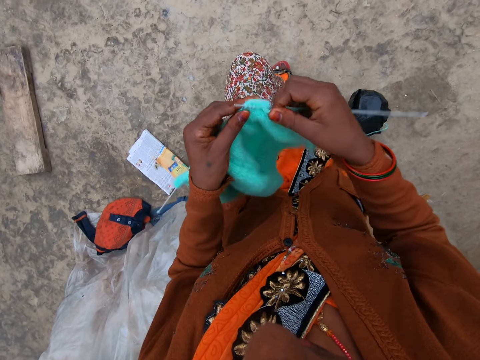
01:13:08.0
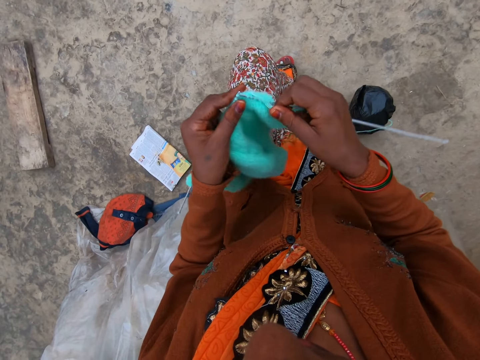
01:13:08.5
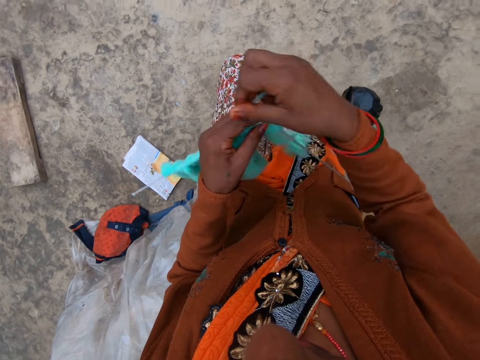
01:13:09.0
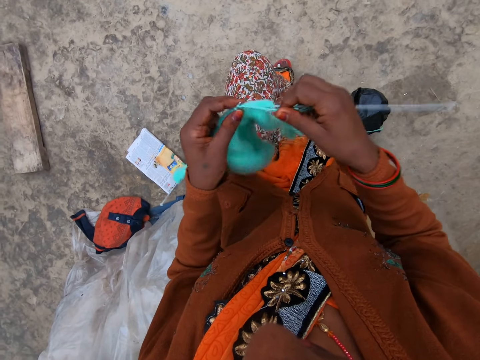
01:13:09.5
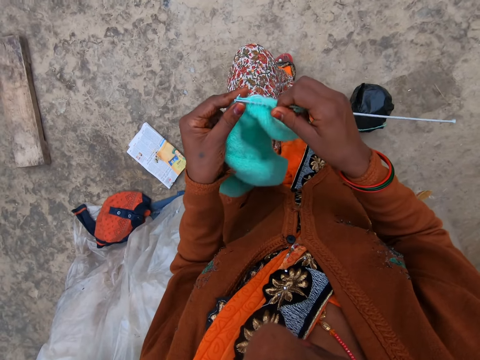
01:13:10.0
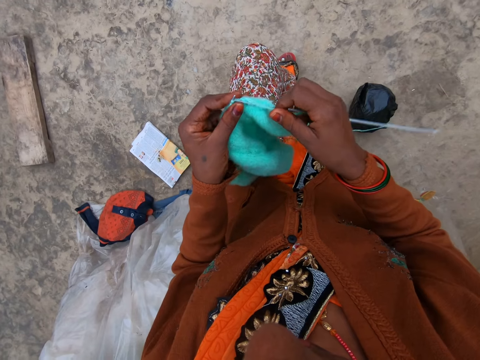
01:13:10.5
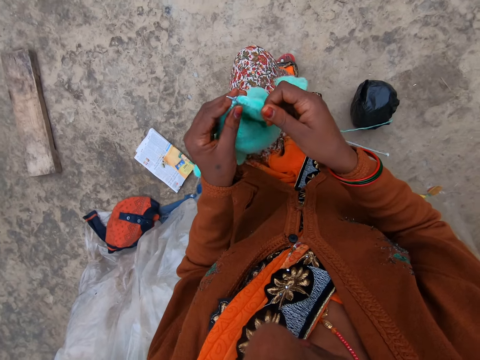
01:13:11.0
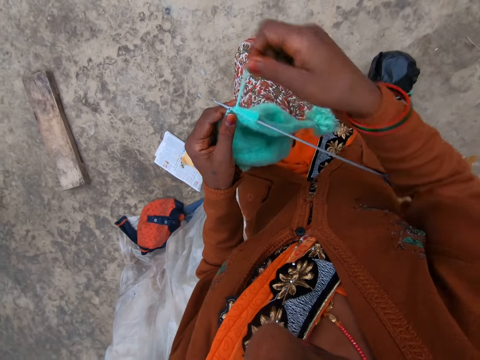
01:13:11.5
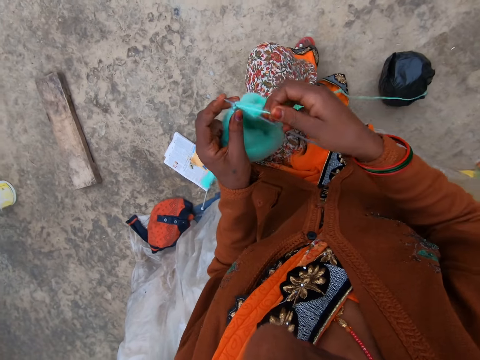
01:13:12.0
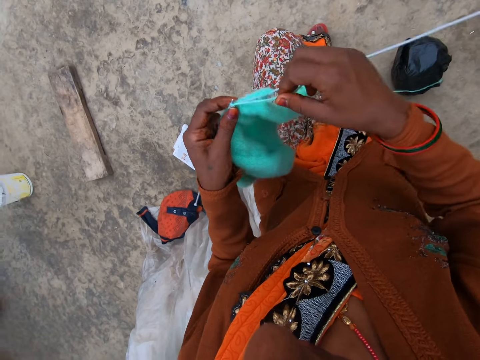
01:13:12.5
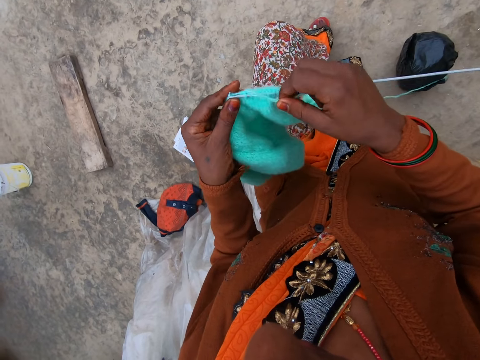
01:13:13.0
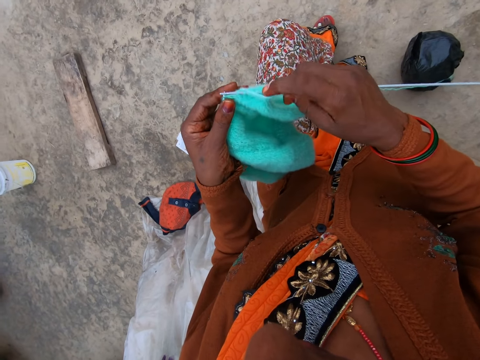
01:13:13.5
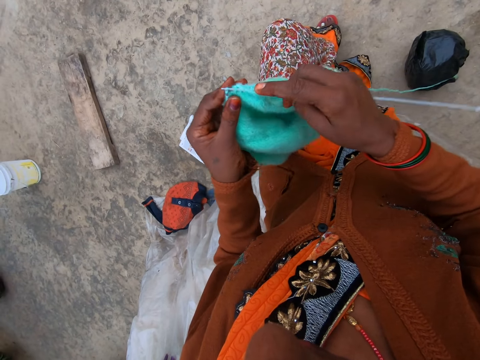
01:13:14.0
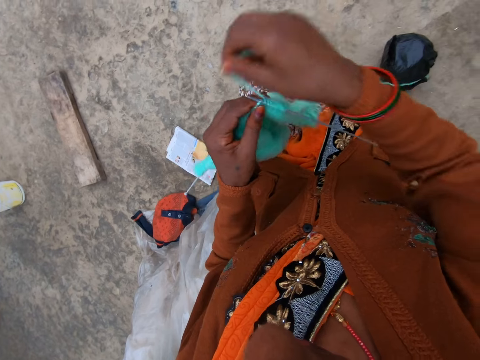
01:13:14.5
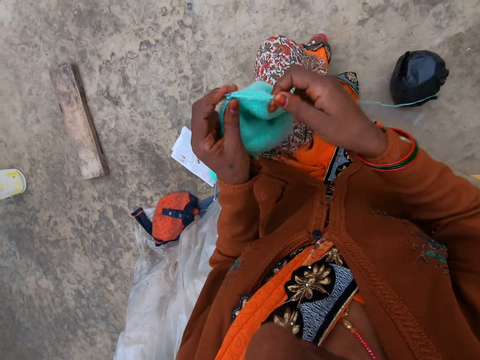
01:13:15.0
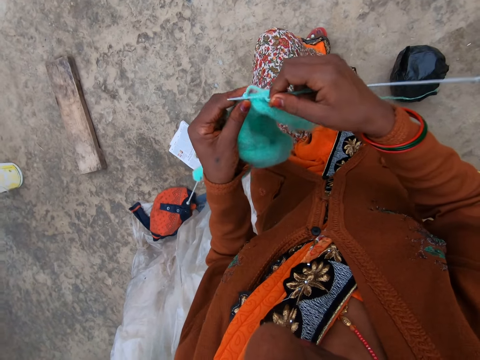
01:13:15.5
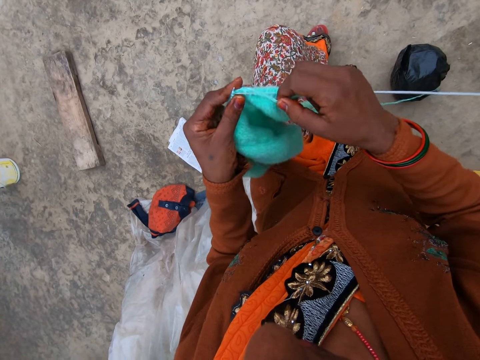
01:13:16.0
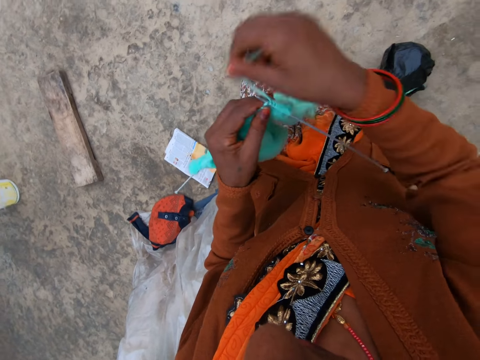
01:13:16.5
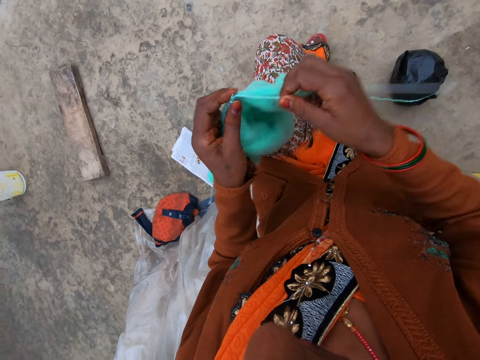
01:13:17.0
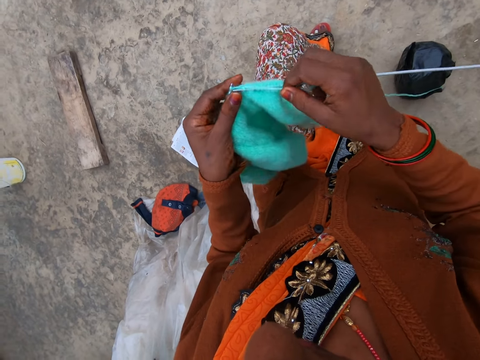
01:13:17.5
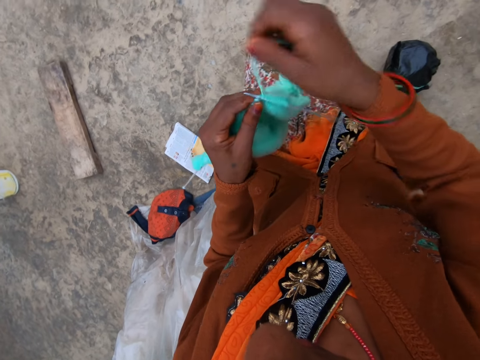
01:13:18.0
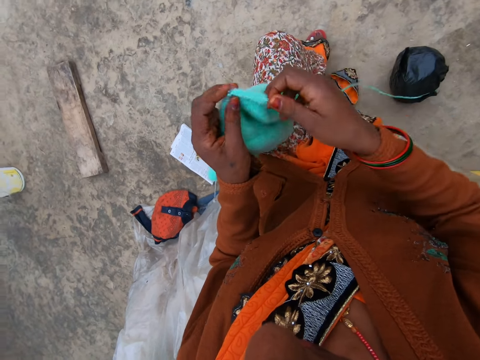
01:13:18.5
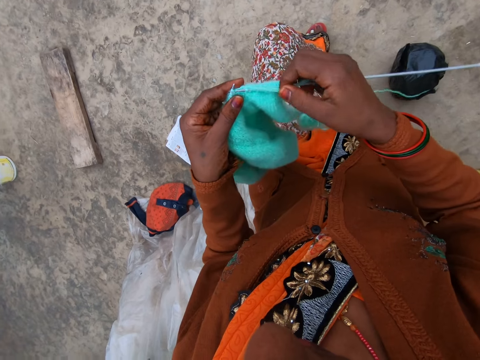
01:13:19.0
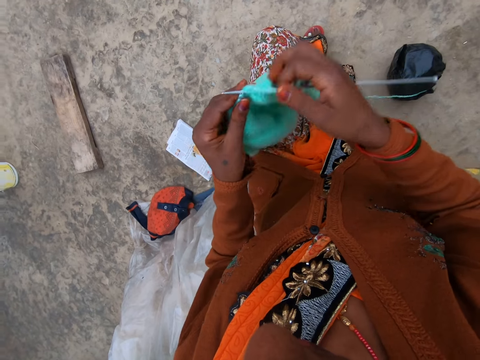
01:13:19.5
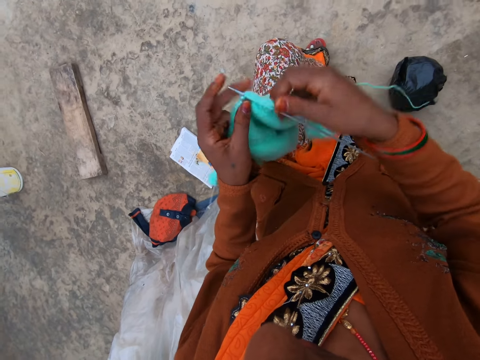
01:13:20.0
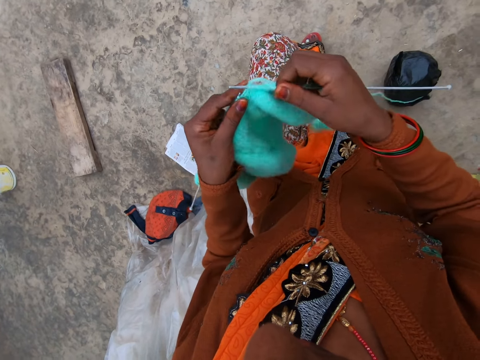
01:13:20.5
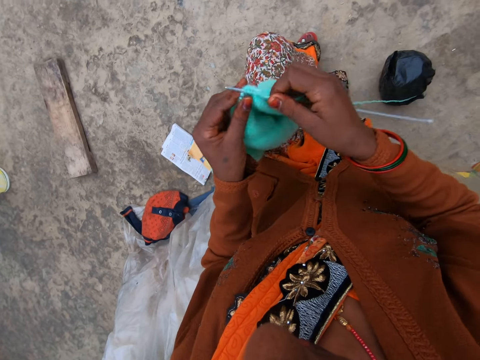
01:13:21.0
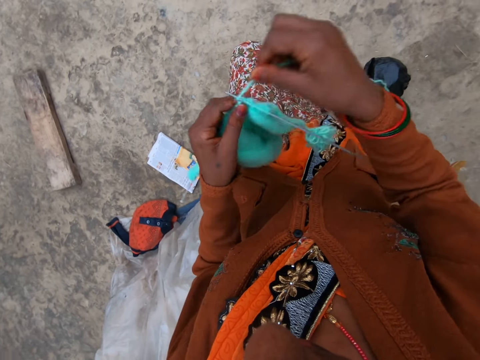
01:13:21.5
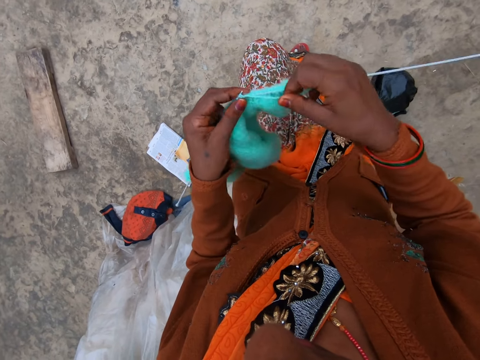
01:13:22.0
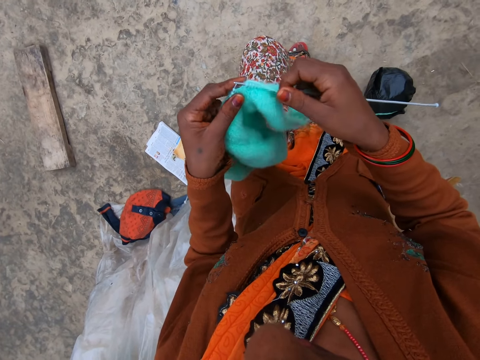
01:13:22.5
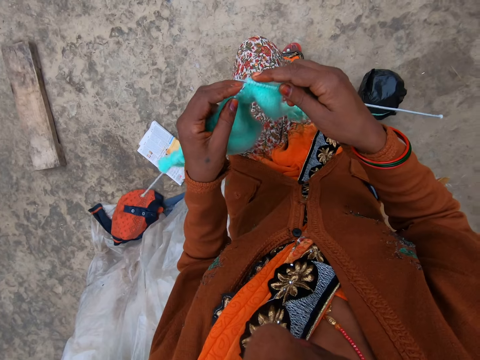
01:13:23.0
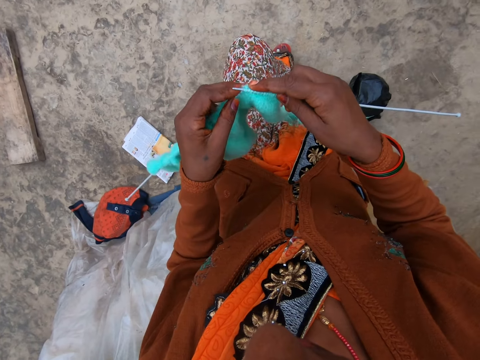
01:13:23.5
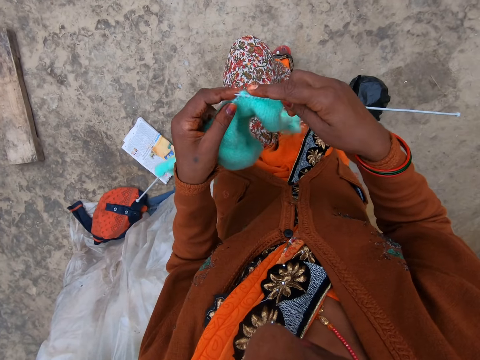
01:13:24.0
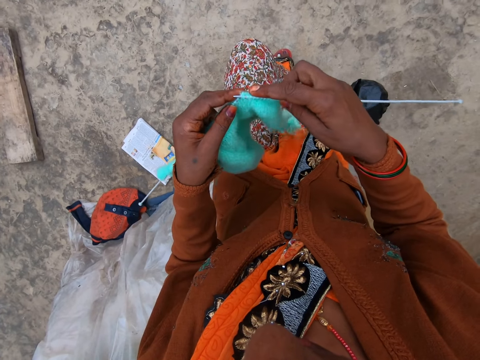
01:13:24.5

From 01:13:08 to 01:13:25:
The camera wearer knits a piece of fabric with a knitting needle. They coil a knitting thread on the knitting needle. They knit the piece of fabric with the knitting needle. They coil the knitting thread on the knitting needle. They knit the piece of fabric with the knitting needle. They coil the knitting thread on the knitting needle. They knit the piece of fabric with the knitting needle. They coil the knitting thread on the knitting needle. They knit the piece of fabric with the knitting needle. They coil the knitting thread on the knitting needle. They coil the knitting thread on the knitting needle again. They knit the piece of fabric with the knitting needle. They coil the knitting thread on the knitting needle. They knit the piece of fabric with the knitting needle.

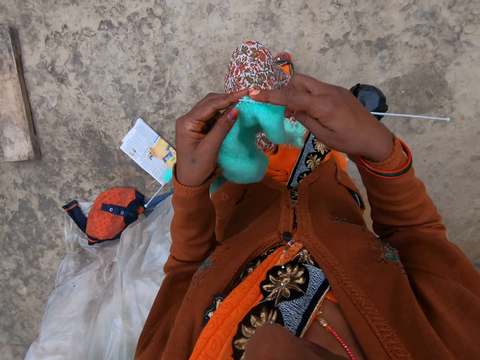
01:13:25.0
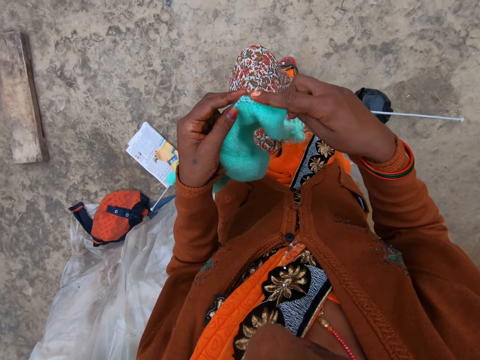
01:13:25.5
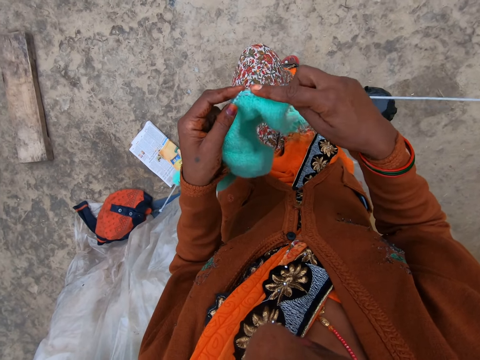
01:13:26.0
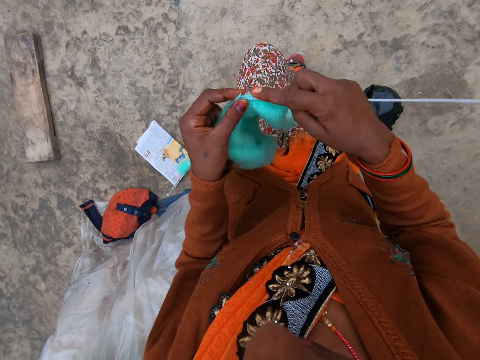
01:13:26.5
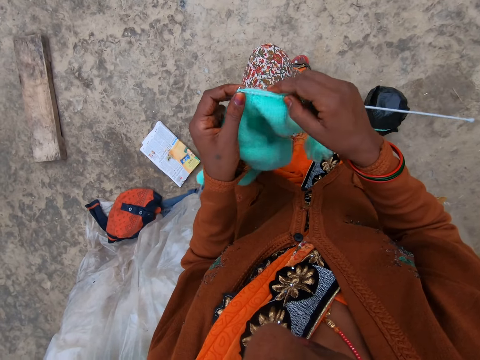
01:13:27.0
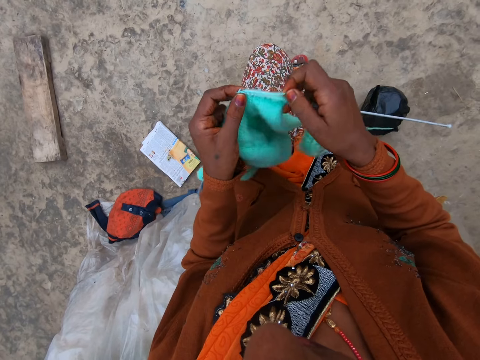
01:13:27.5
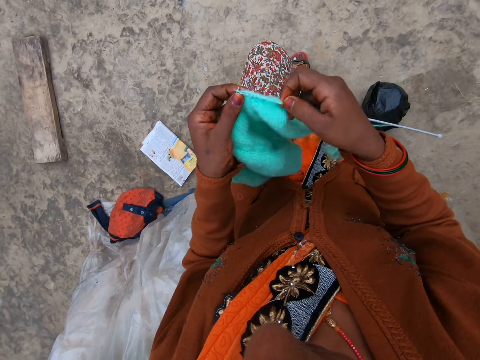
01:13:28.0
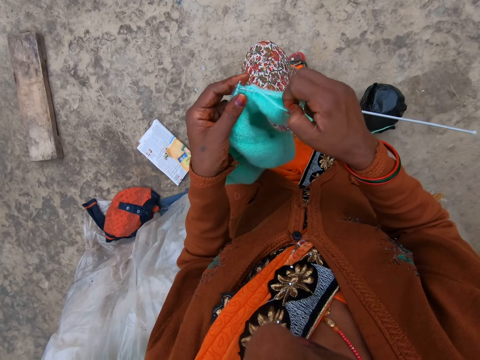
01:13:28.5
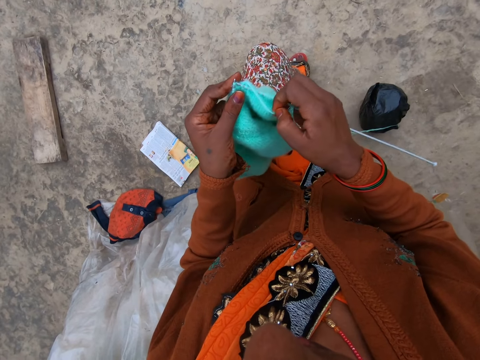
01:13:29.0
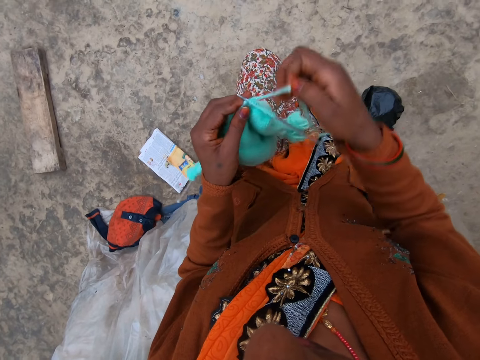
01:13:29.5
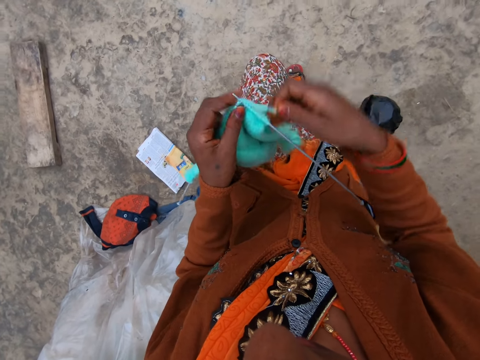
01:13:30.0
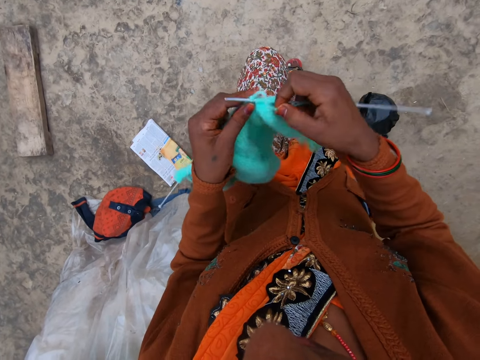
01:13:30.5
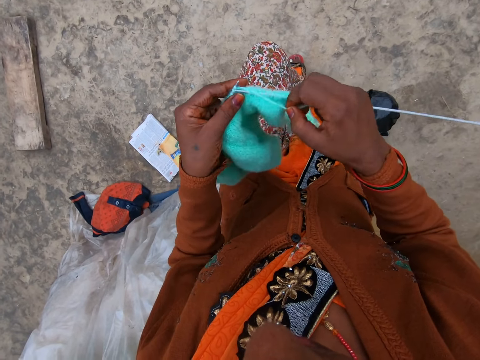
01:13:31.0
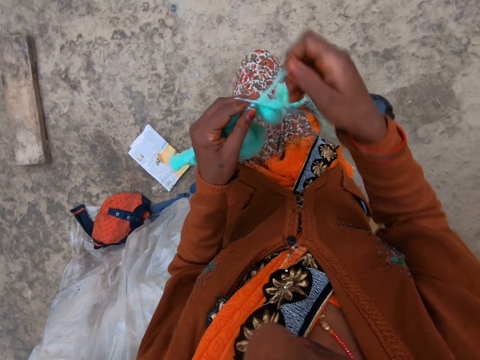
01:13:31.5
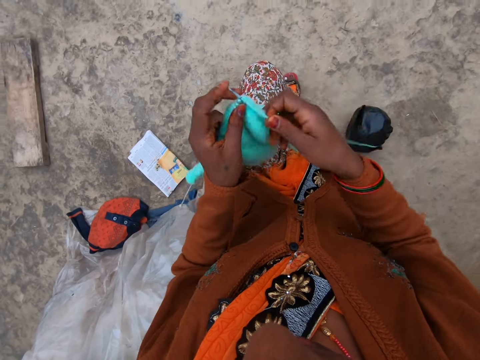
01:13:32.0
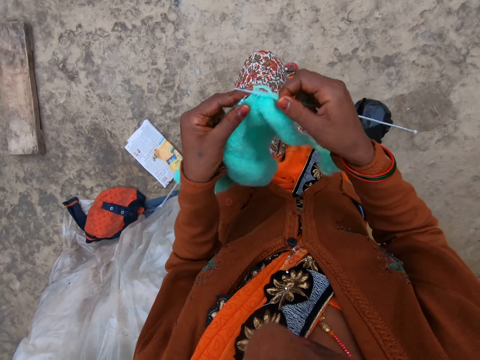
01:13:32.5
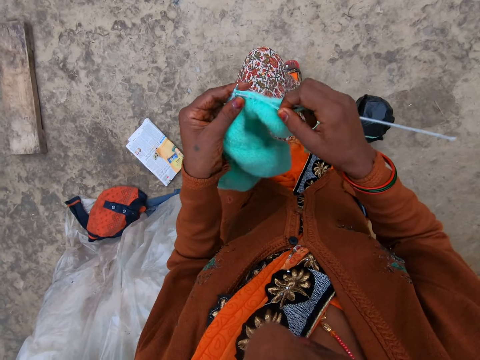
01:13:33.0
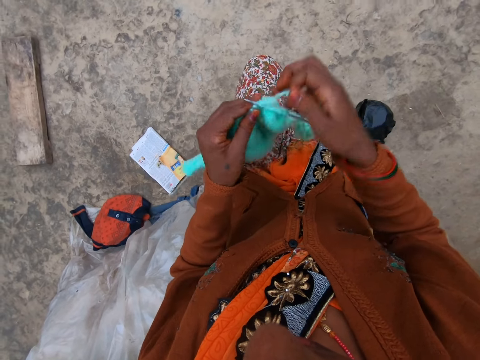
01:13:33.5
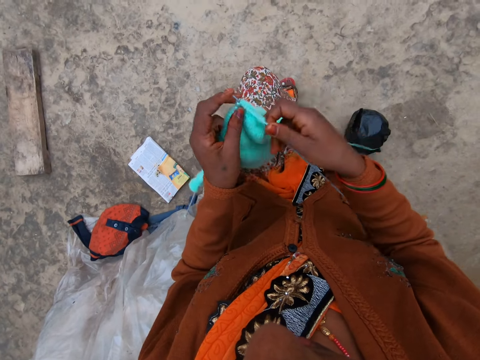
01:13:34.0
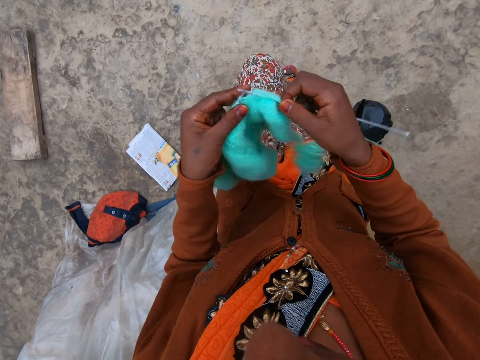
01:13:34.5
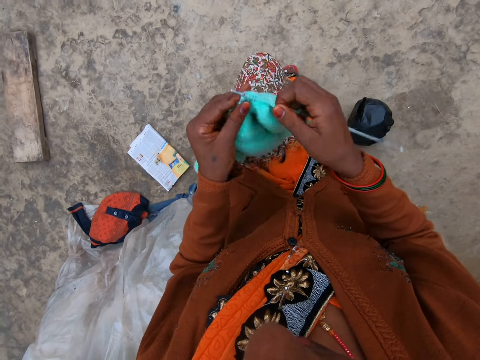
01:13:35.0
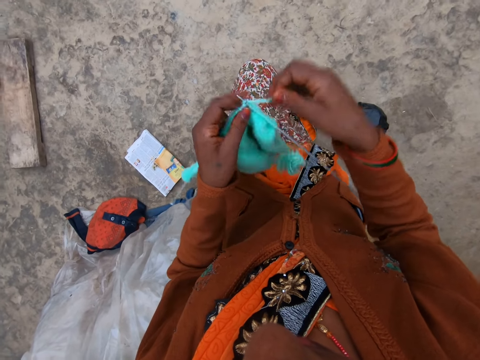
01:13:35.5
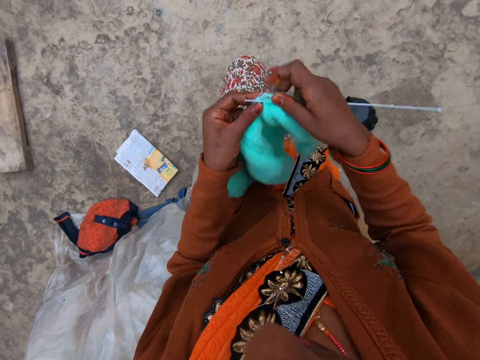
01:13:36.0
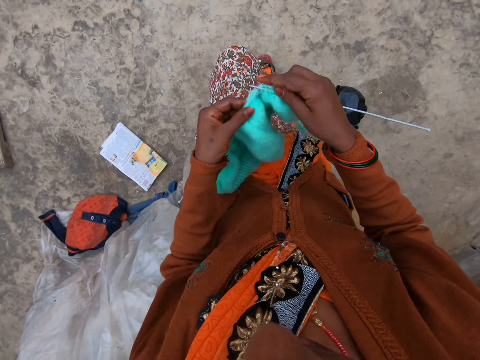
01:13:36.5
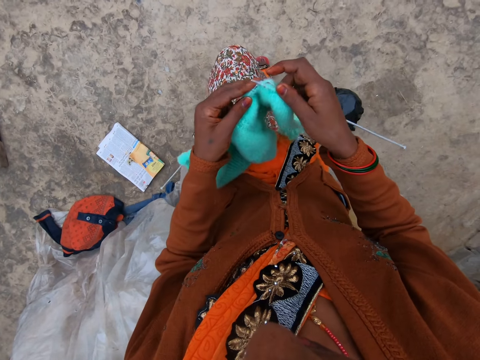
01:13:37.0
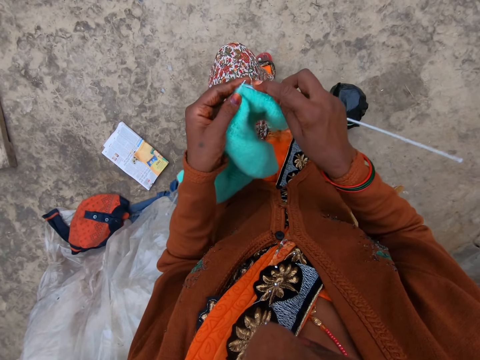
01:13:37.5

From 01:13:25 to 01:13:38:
The camera wearer adjusts a knitted fabric on a knitting needle. They knit a piece of fabric with the knitting needle. They coil a knitting thread on the knitting needle. They knit the piece of fabric with the knitting needle. They coil the knitting thread on the knitting needle. They knit the piece of fabric with the knitting needle. They coil the knitting thread on the knitting needle. They knit the piece of fabric with the knitting needle. They coil the knitting thread on the knitting needle. They knit the piece of fabric with the knitting needle.
